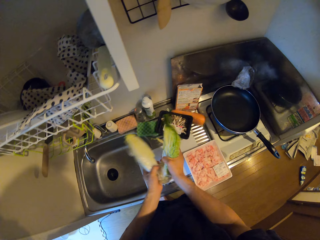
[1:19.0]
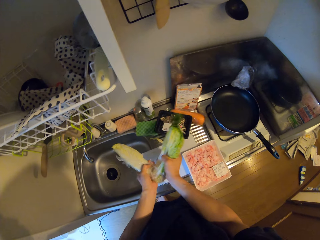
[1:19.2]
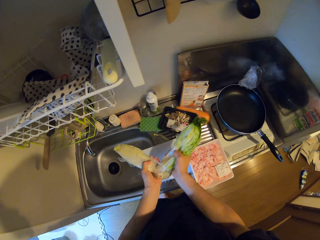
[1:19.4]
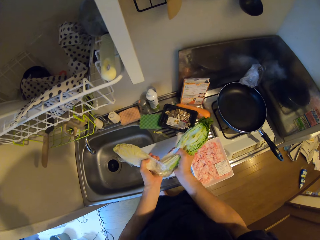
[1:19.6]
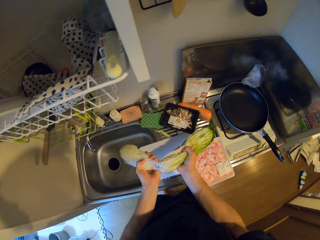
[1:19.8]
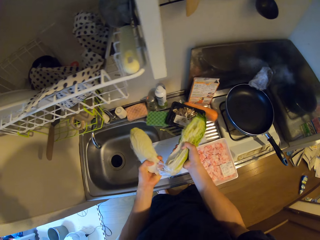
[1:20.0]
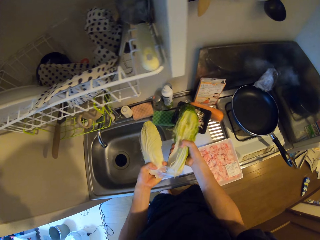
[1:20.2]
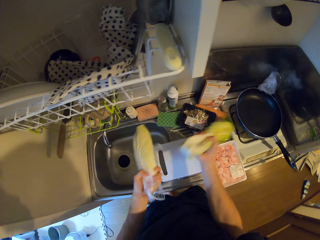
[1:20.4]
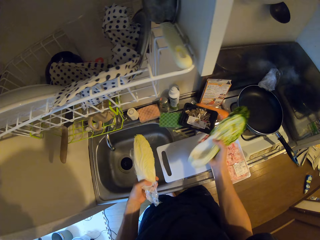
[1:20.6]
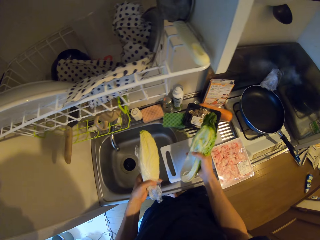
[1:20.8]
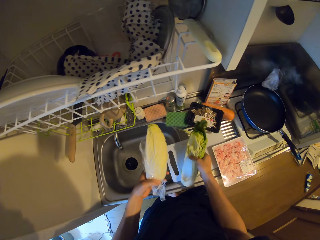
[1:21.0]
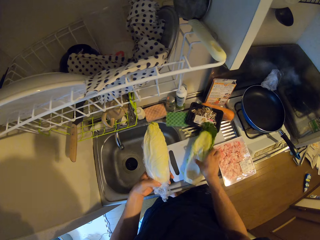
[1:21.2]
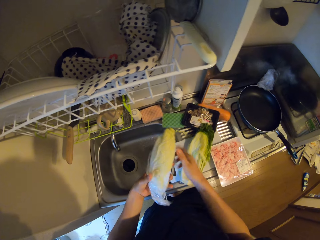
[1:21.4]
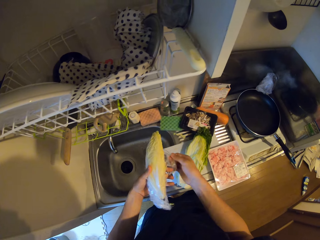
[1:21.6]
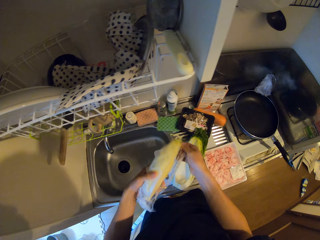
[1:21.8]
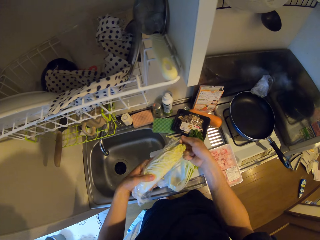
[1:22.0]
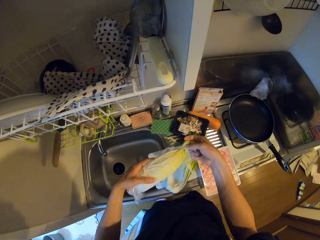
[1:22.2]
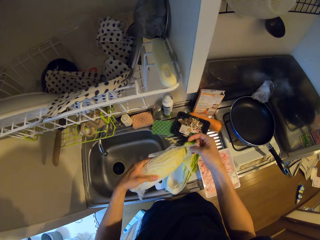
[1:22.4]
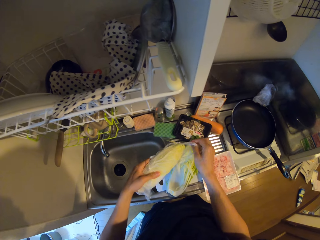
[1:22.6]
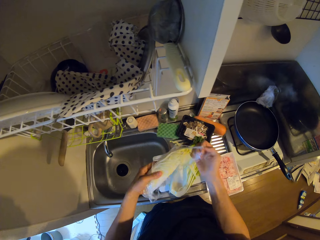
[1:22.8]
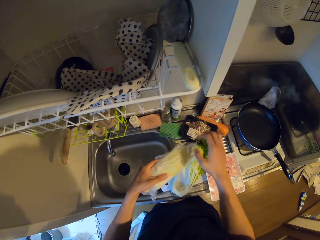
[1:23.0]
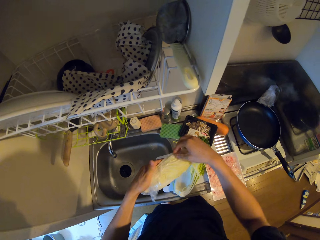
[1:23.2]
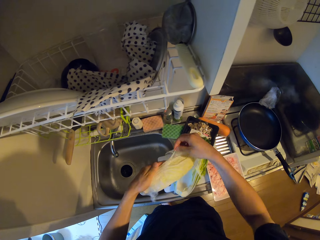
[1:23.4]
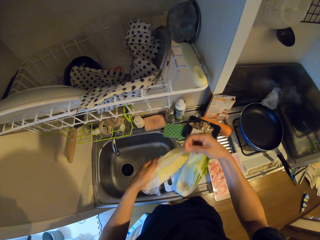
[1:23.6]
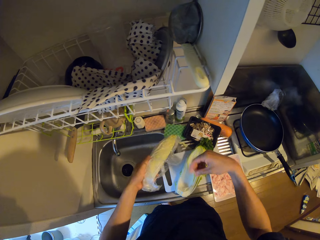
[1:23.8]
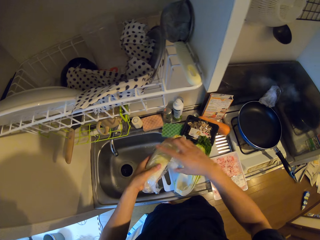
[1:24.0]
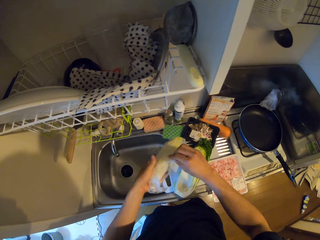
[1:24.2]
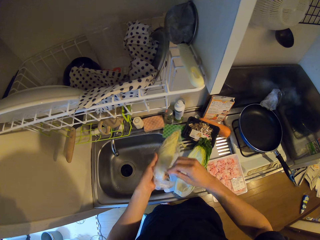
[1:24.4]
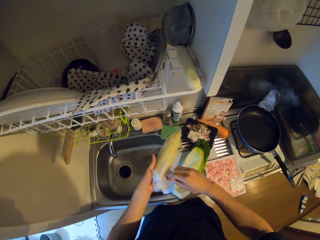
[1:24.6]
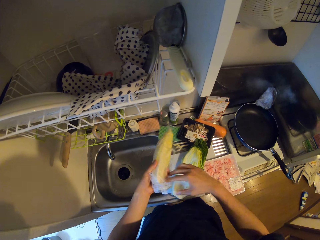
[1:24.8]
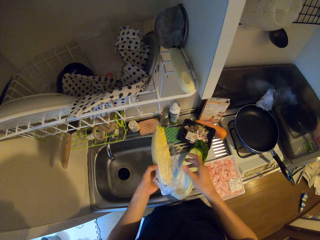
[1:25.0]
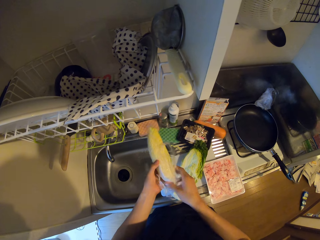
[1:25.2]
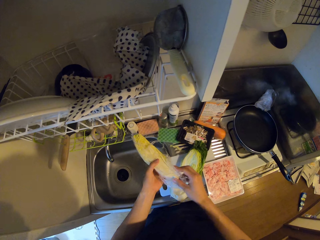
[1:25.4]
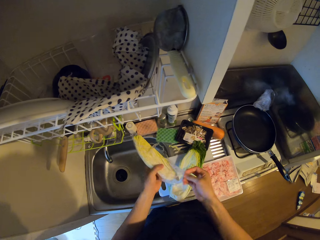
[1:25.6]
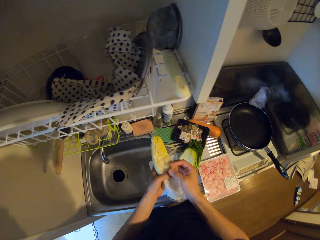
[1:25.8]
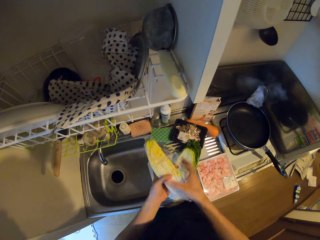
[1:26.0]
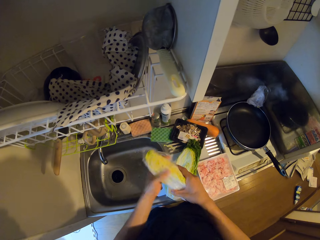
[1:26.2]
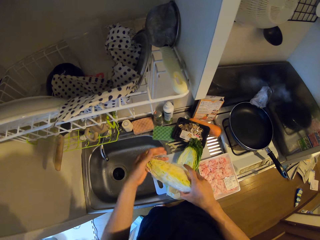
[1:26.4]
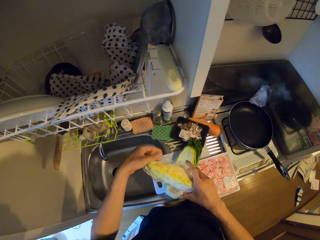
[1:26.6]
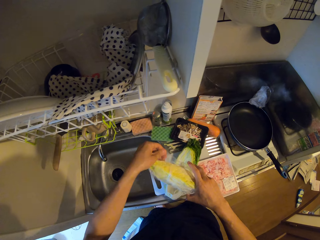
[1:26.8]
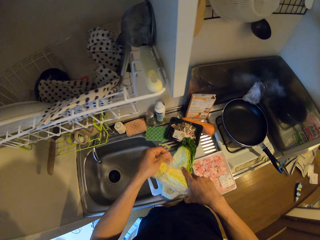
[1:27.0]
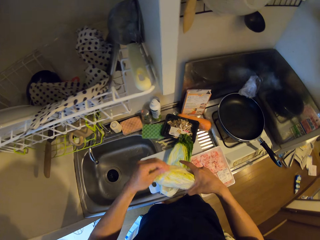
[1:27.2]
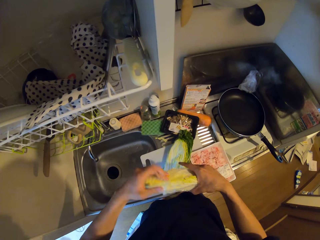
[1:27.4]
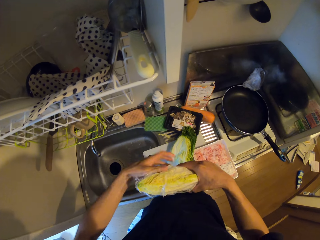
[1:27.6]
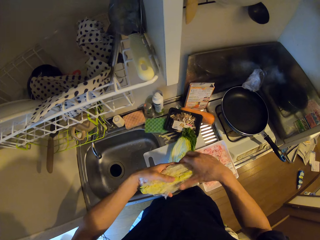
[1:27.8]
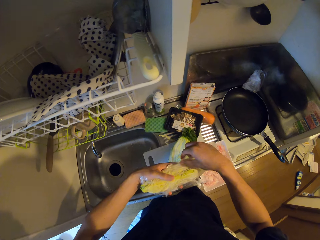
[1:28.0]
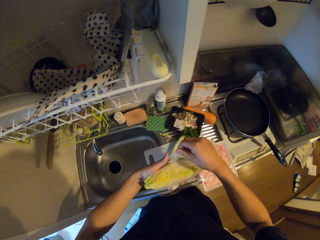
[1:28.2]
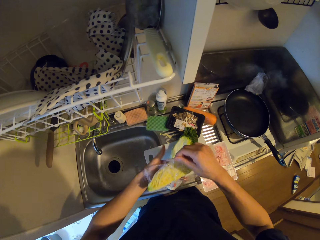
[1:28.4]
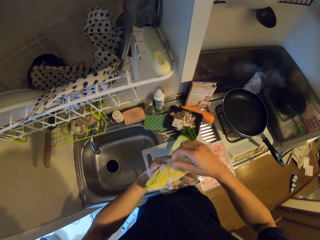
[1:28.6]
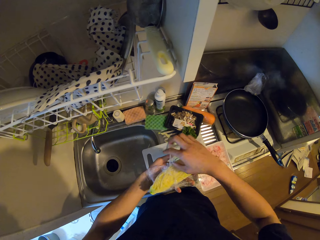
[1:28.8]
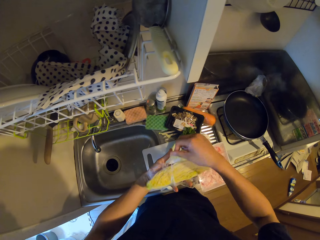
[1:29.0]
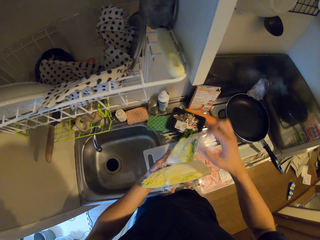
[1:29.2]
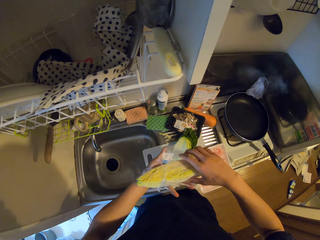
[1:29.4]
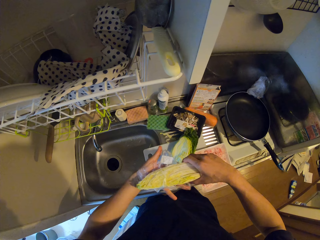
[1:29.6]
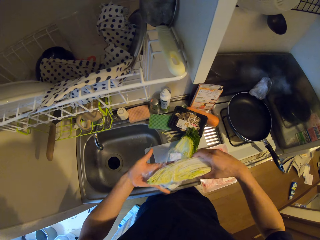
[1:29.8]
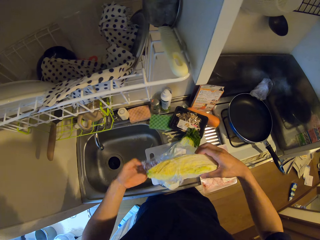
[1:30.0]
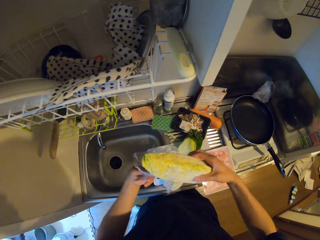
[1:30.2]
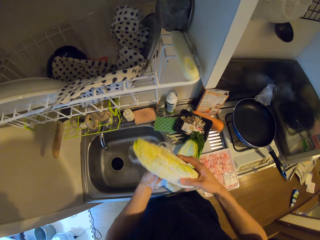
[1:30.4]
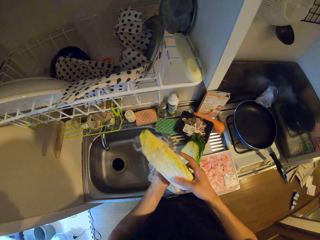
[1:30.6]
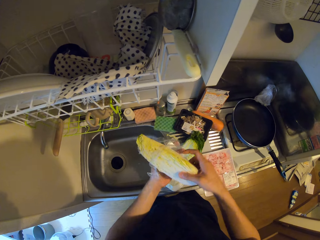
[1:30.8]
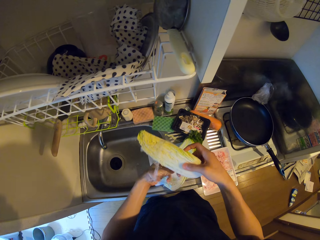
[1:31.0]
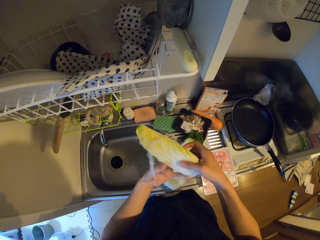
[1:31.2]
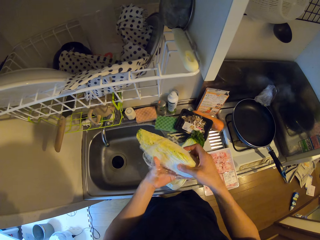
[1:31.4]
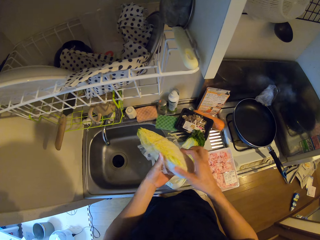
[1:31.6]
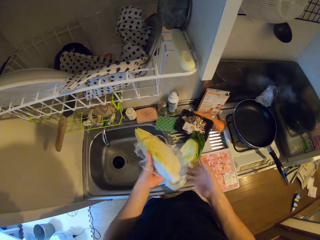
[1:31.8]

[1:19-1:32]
The camera wearer cuts out some cabbage. They put the cabbage leaves on the cutting board. They wrap the cabbage with a cling plastic wrap. They wrap the cabbage with nylon.

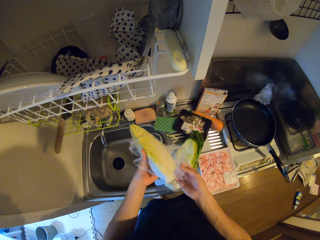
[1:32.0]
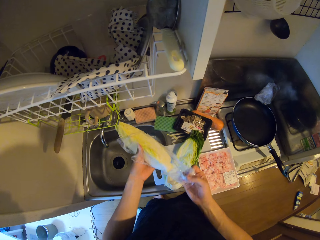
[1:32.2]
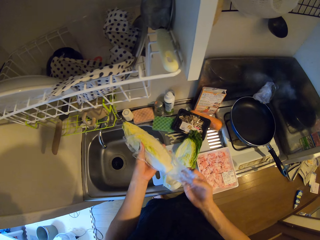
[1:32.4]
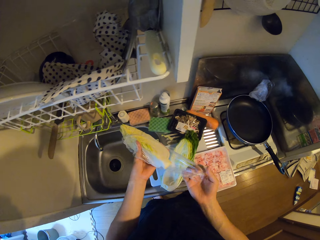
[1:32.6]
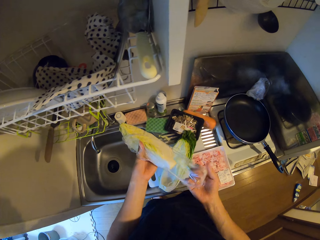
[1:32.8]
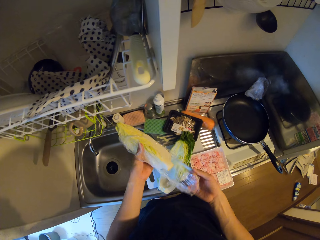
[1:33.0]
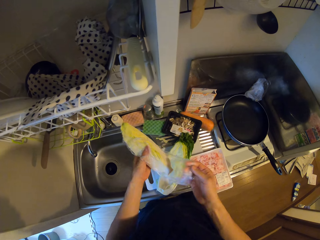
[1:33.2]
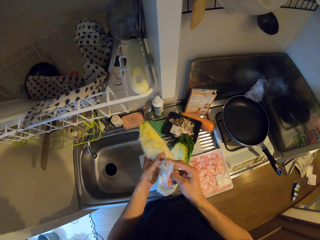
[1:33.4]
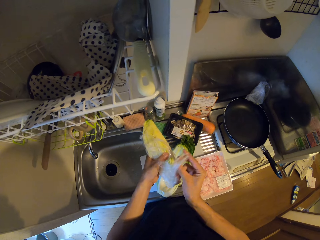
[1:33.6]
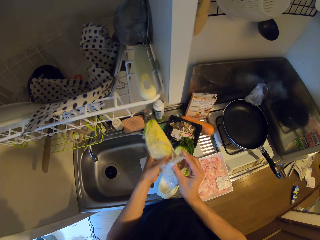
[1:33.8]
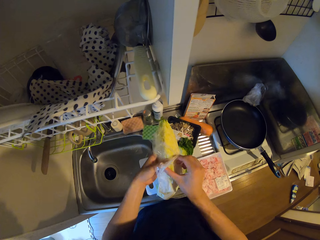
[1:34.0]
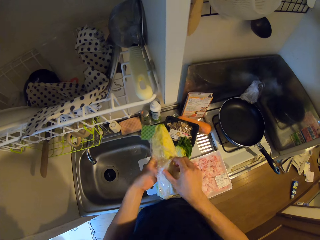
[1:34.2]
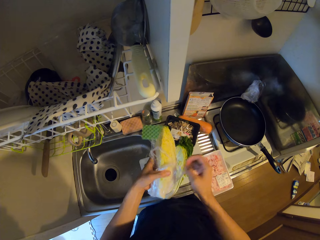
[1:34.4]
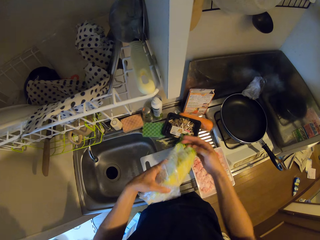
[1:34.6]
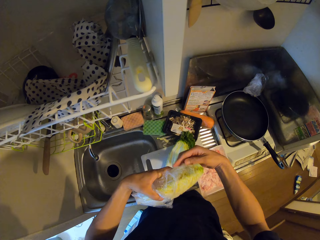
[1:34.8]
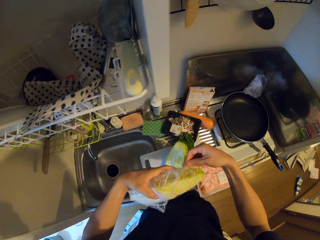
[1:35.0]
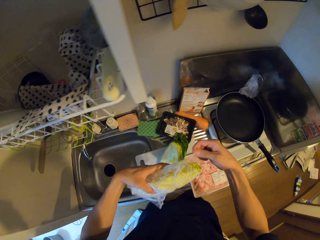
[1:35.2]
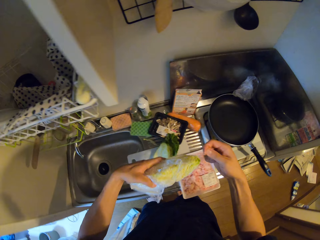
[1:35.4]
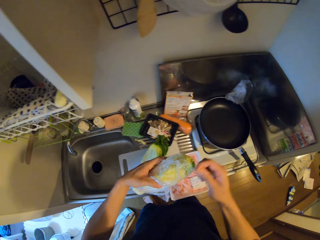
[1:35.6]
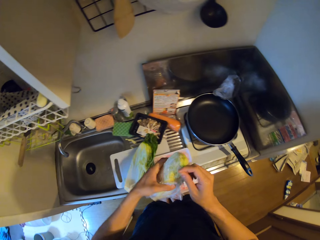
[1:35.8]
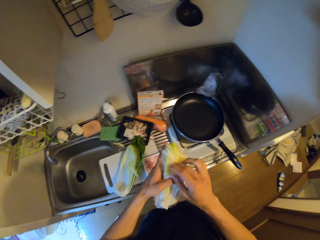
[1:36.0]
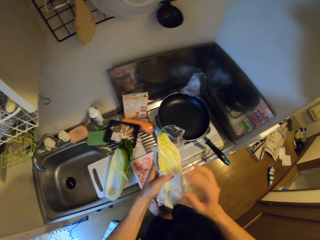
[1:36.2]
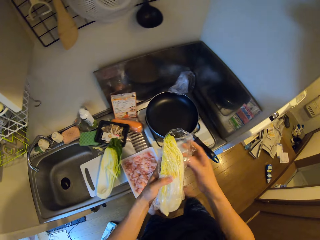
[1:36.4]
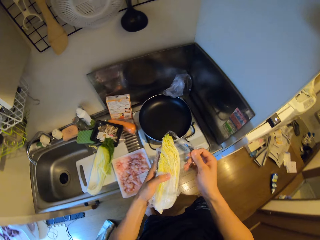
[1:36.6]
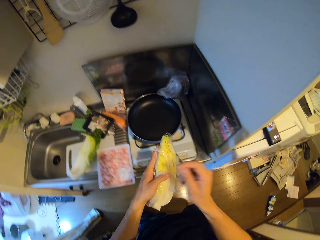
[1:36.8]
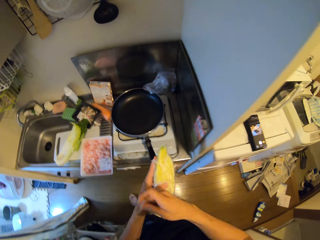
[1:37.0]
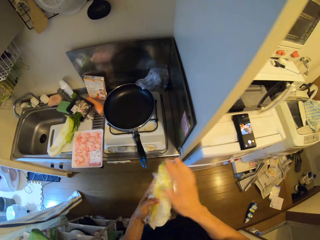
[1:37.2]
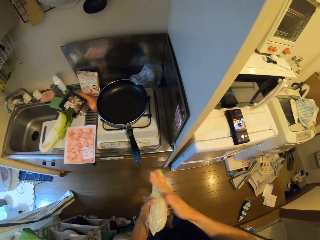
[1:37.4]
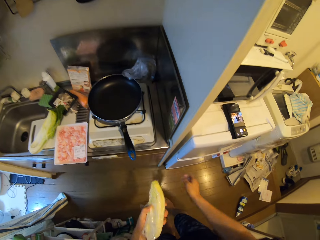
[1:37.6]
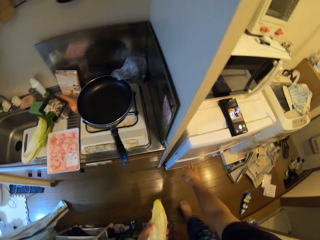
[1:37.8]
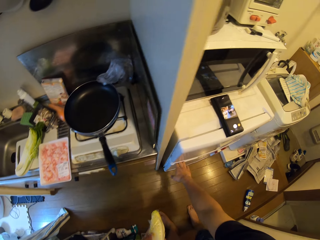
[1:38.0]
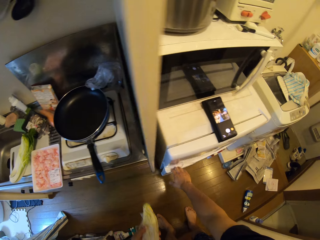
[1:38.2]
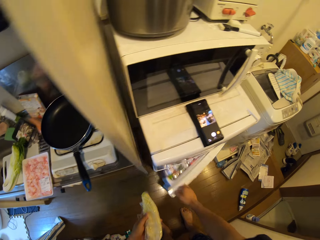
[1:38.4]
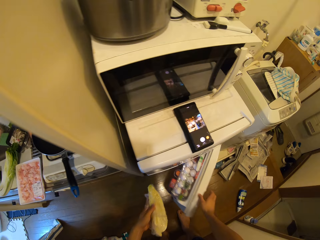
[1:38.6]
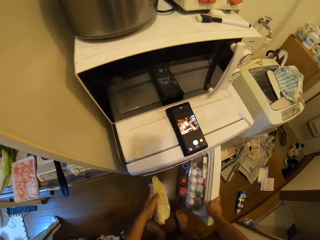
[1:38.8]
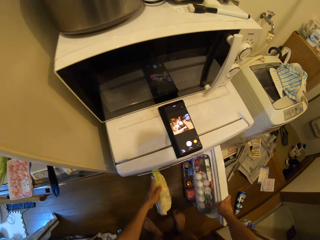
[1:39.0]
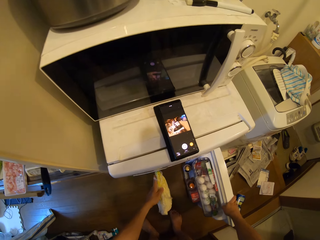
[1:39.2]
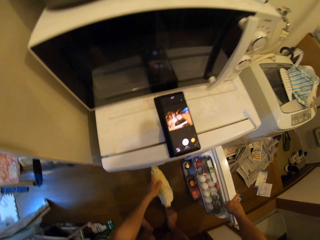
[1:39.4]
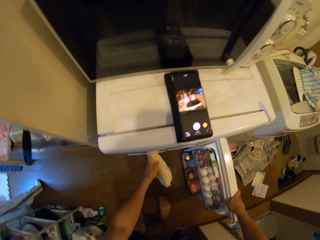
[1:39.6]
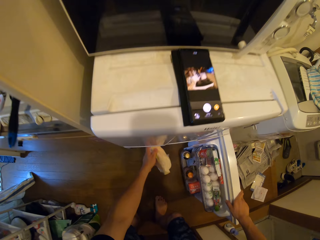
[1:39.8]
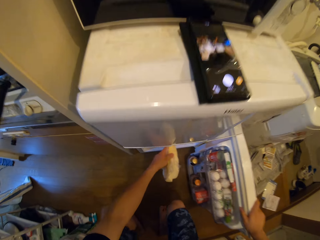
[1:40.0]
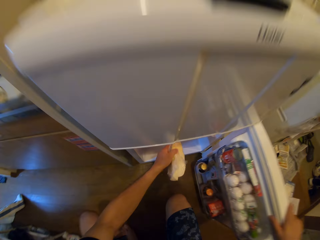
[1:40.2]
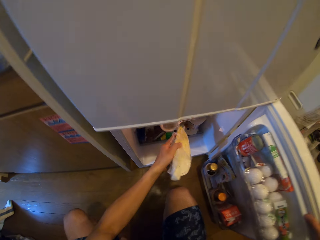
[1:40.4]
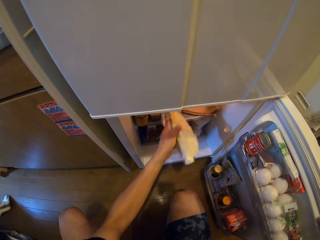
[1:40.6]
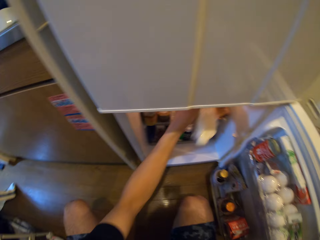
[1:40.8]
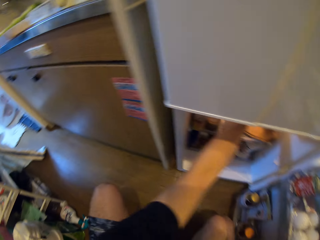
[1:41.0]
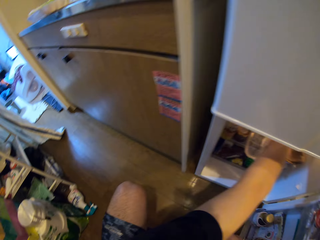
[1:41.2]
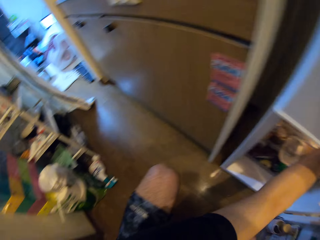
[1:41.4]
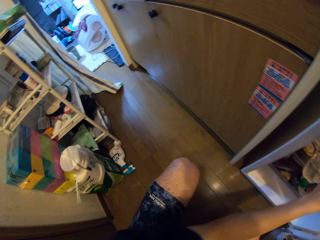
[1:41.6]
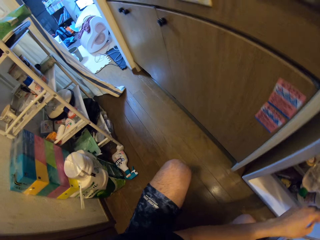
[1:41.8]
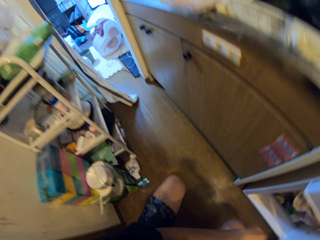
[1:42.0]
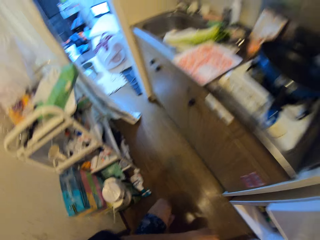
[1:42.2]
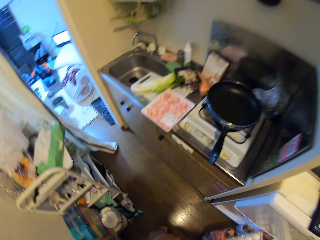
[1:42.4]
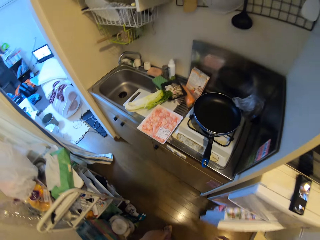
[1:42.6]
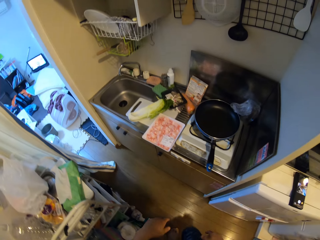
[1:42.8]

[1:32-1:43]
The camera wearer walks toward the fridge. They open the fridge. They squat. They put the cabbage in the fridge. They stand up.
